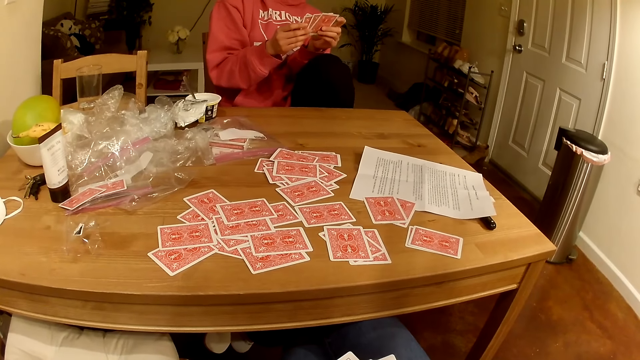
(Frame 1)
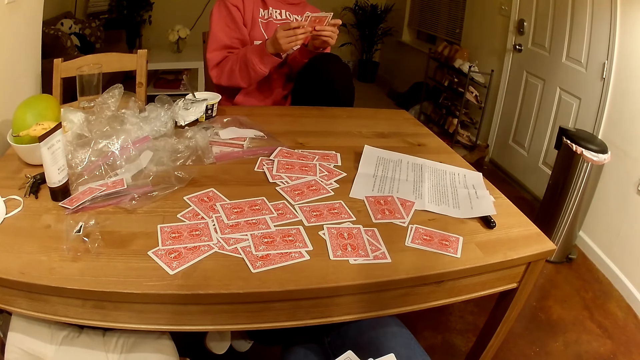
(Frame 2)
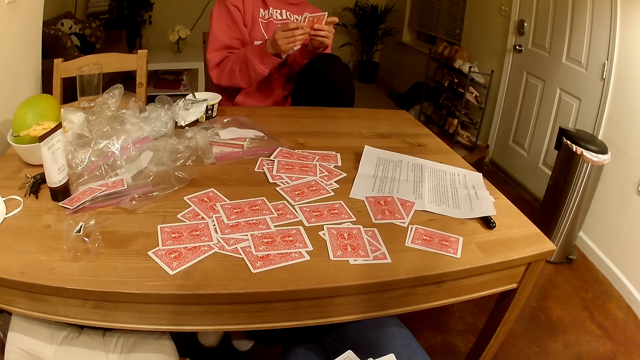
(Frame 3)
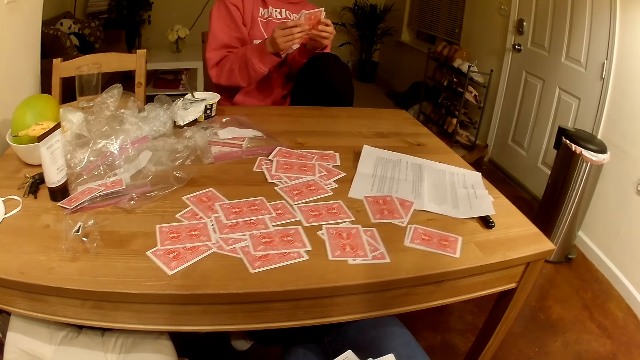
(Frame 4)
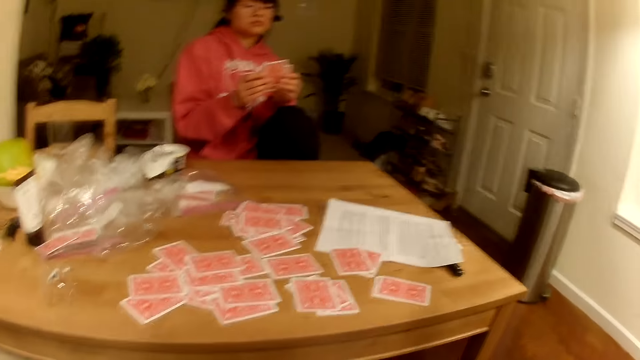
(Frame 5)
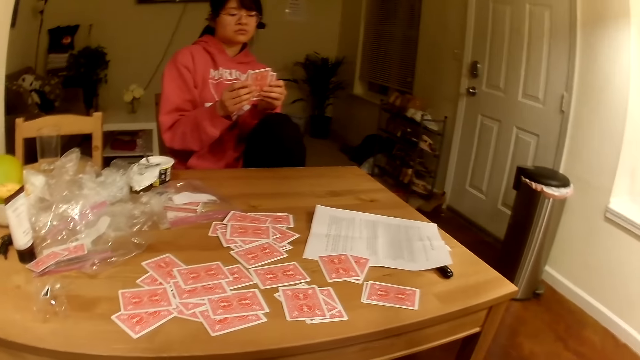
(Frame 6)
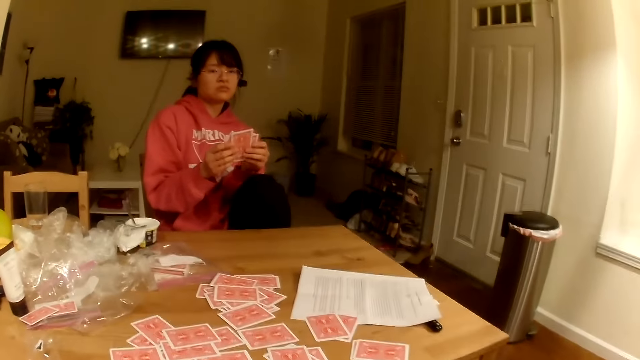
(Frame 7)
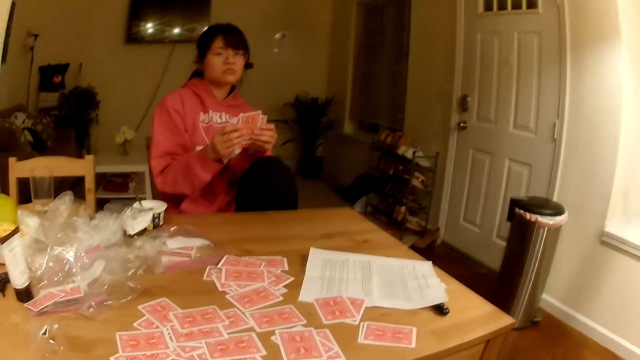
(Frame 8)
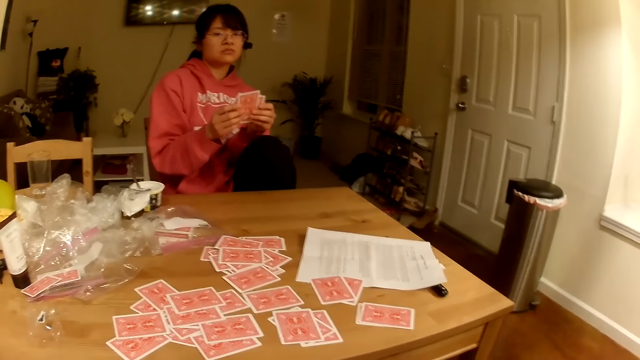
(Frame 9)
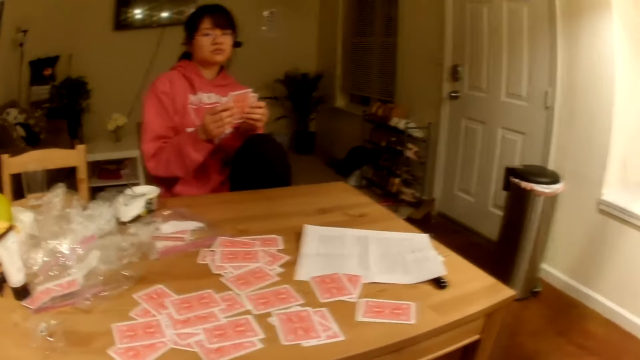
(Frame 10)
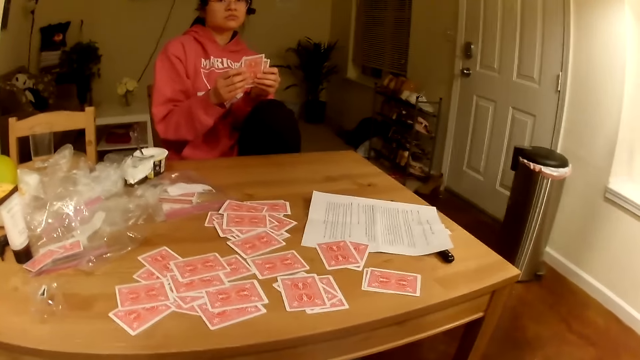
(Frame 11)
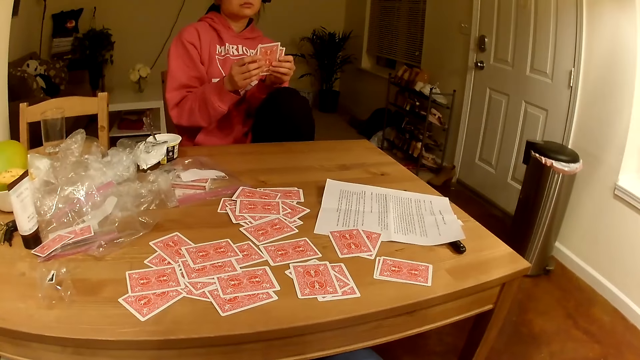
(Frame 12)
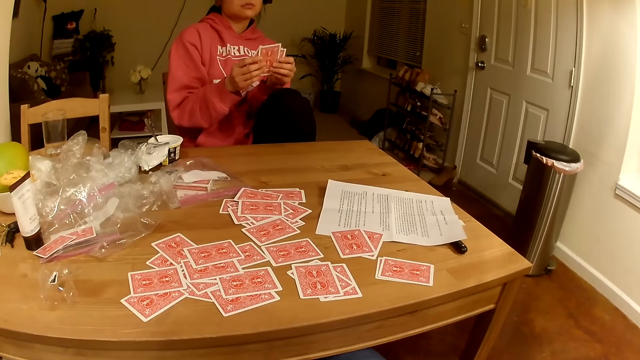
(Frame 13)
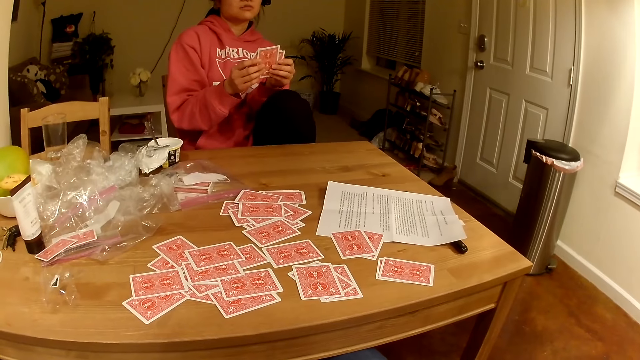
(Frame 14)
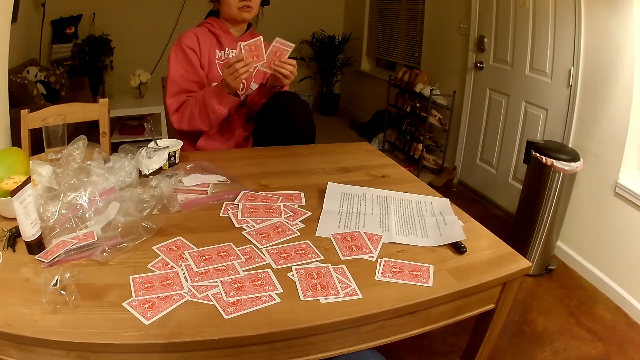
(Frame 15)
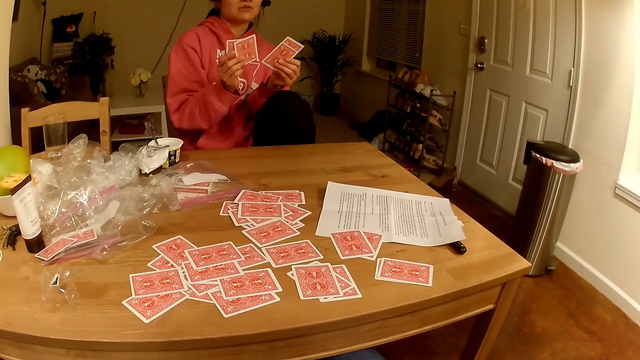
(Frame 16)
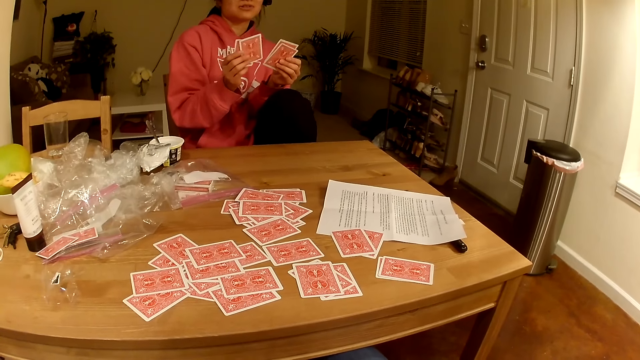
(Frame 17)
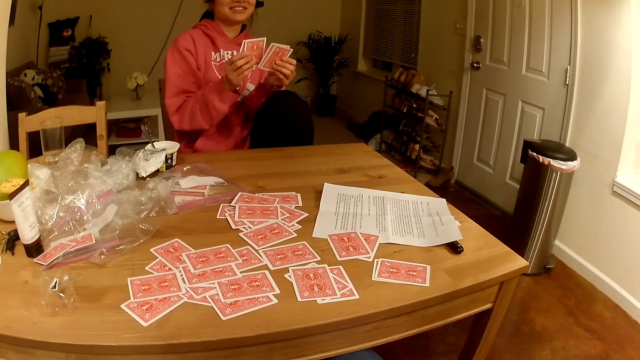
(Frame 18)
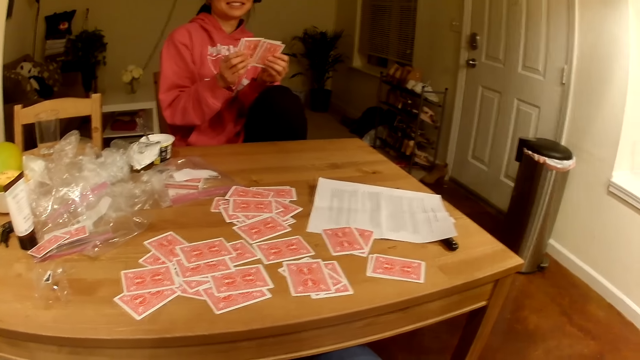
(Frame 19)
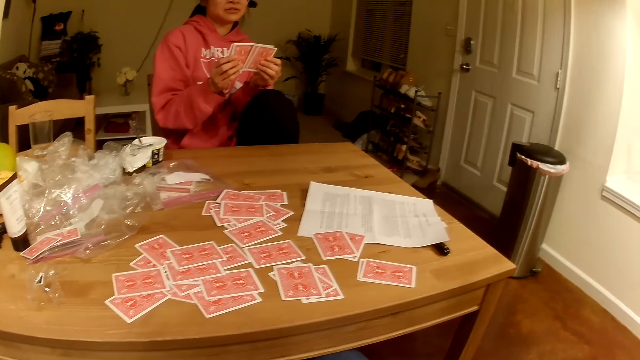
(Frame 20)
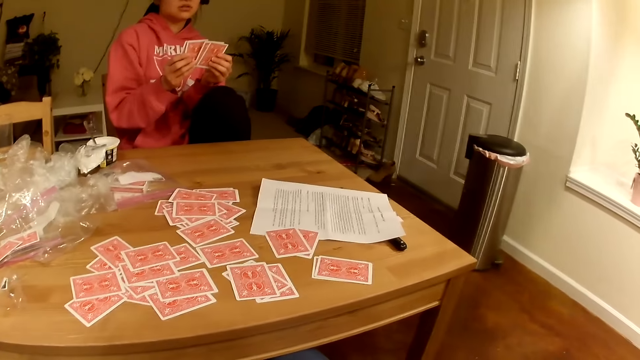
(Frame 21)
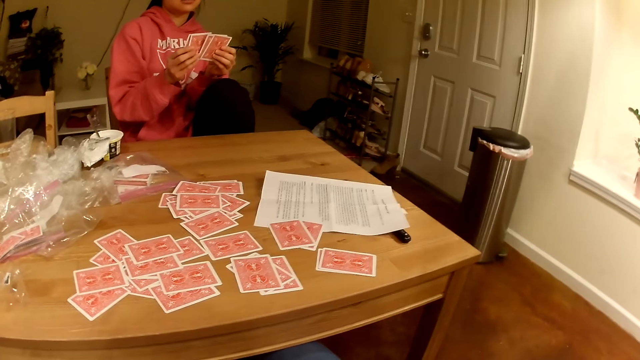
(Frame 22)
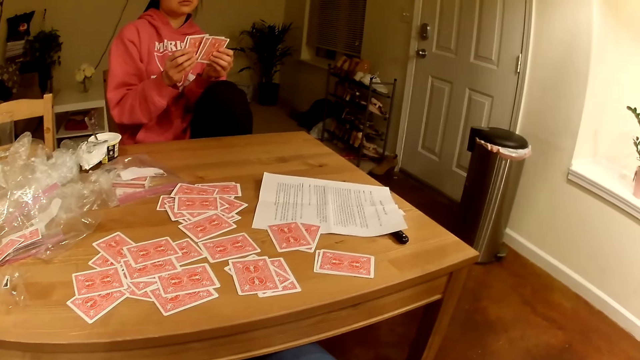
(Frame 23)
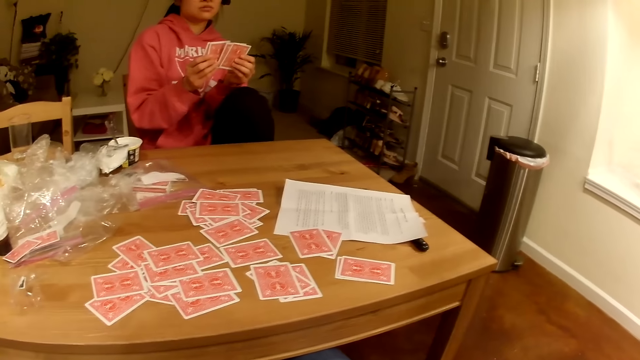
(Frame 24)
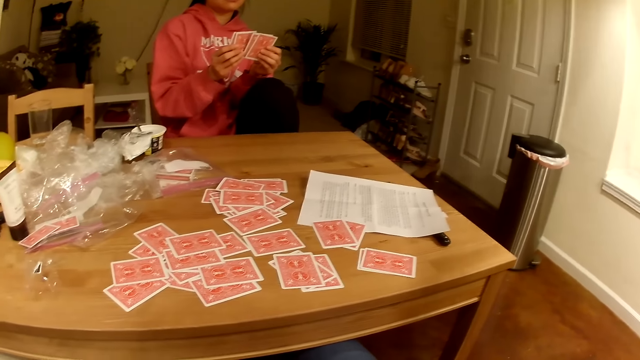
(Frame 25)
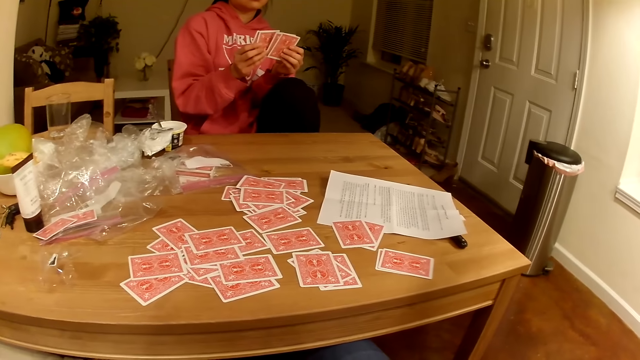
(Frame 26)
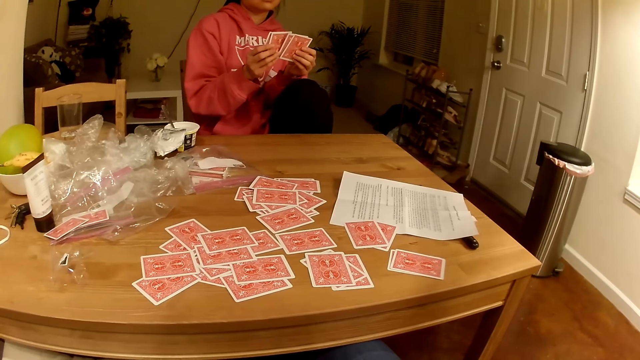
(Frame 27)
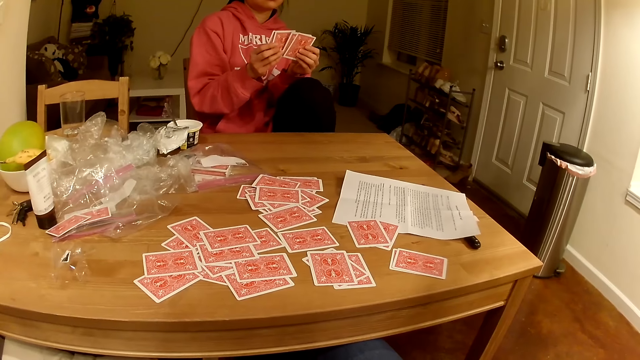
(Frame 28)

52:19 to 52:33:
The camera wearer talks to a woman. They stare at the table.

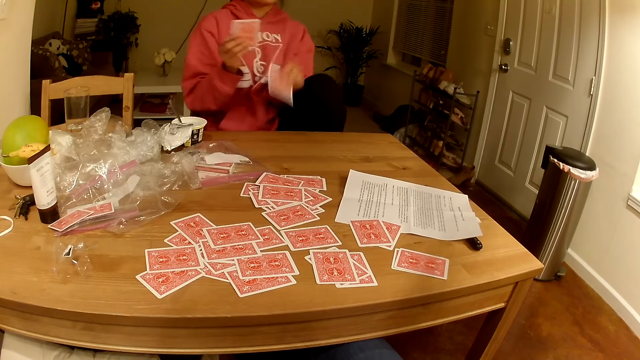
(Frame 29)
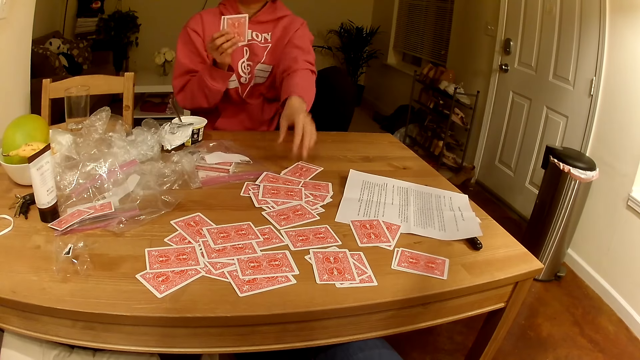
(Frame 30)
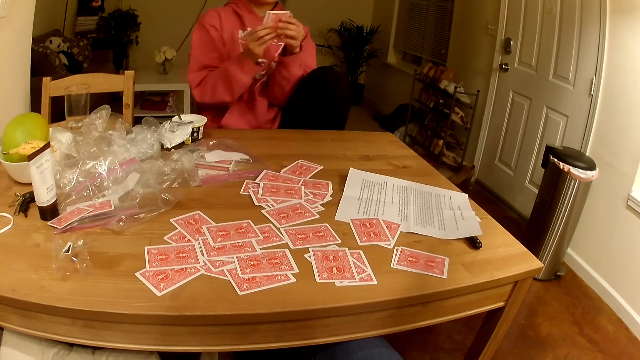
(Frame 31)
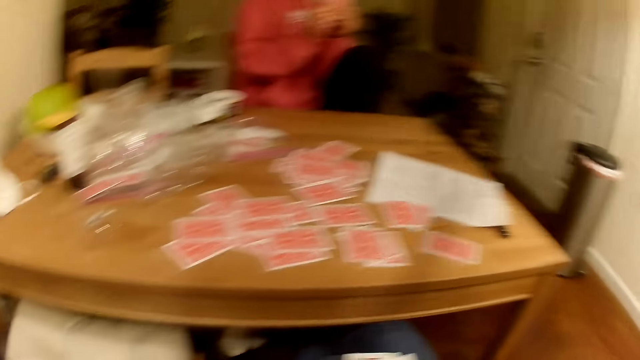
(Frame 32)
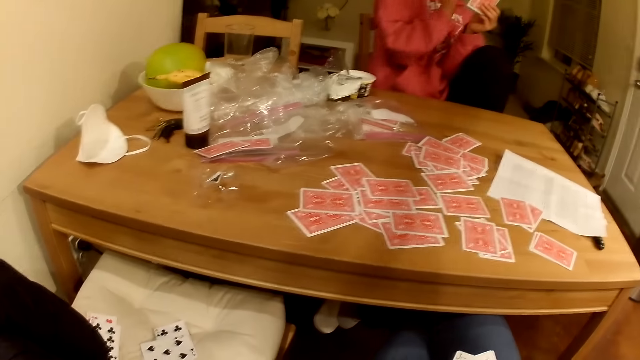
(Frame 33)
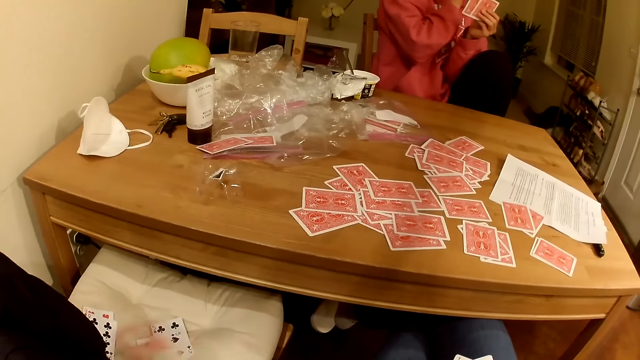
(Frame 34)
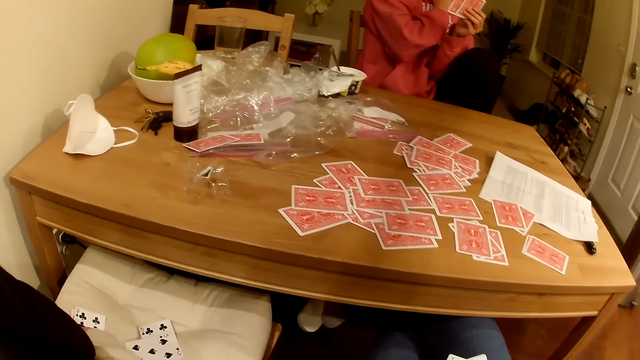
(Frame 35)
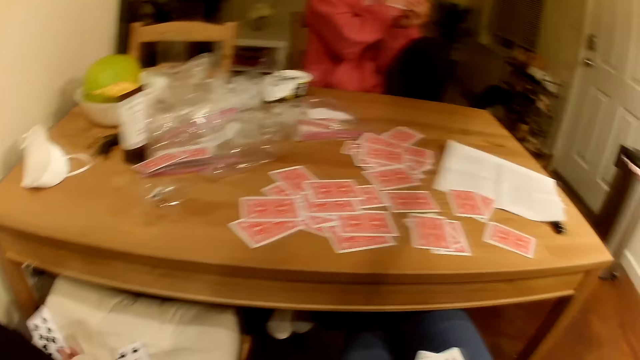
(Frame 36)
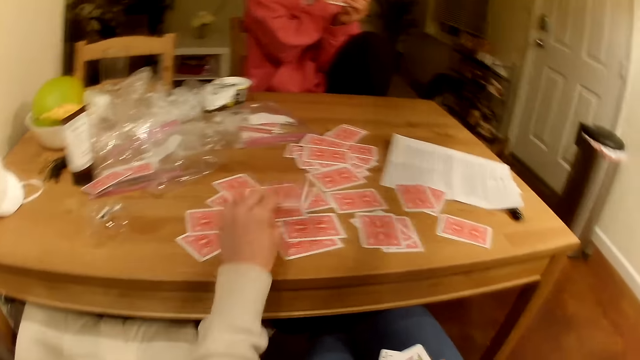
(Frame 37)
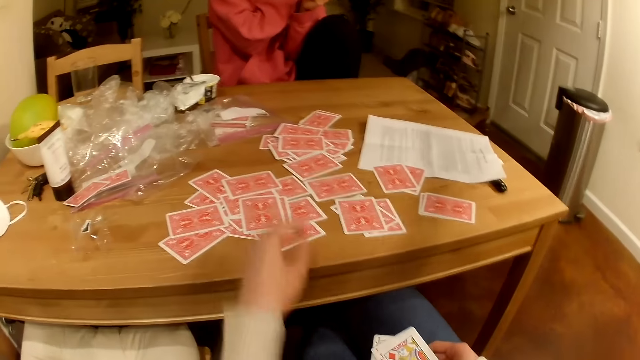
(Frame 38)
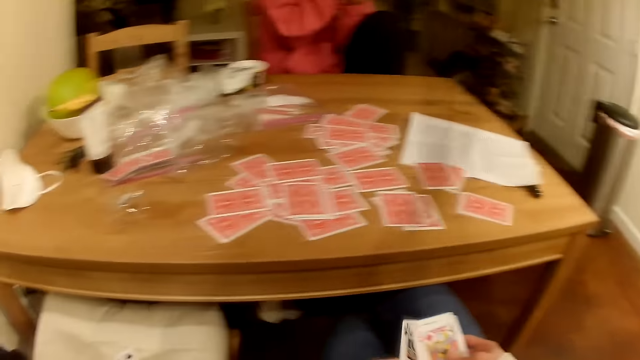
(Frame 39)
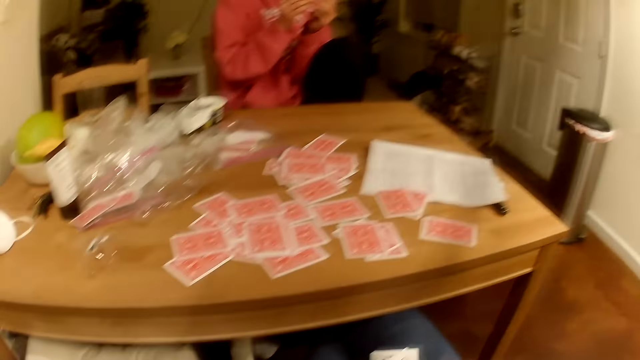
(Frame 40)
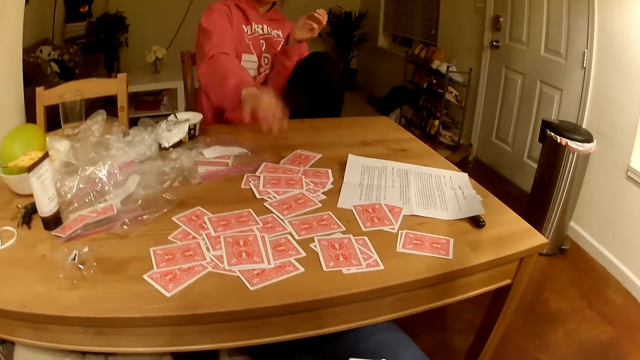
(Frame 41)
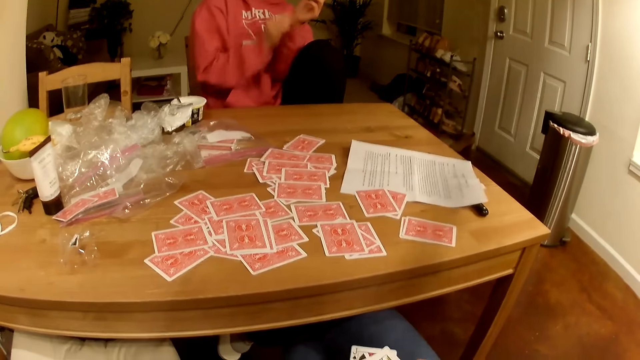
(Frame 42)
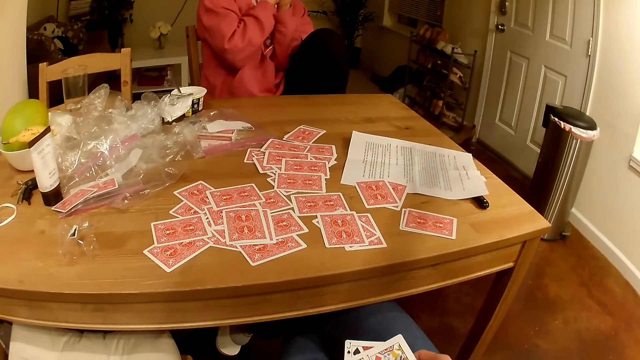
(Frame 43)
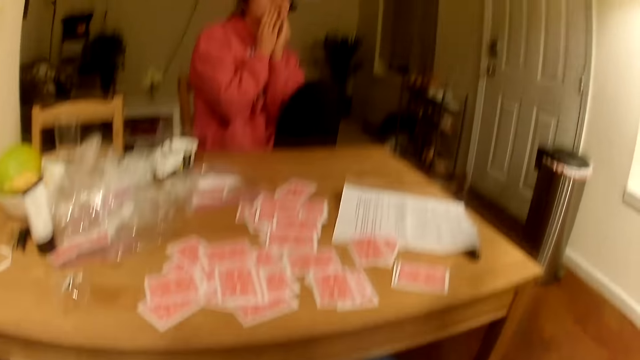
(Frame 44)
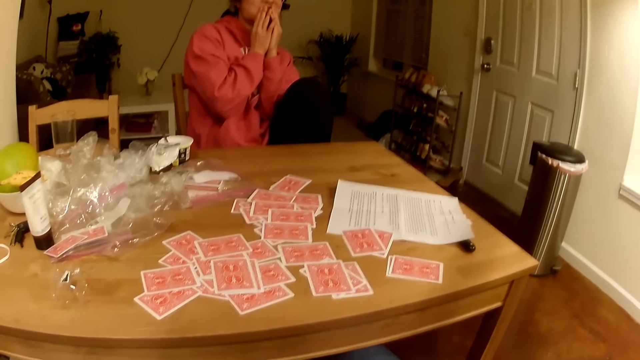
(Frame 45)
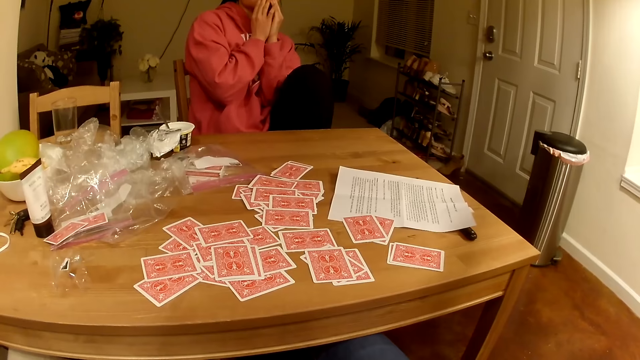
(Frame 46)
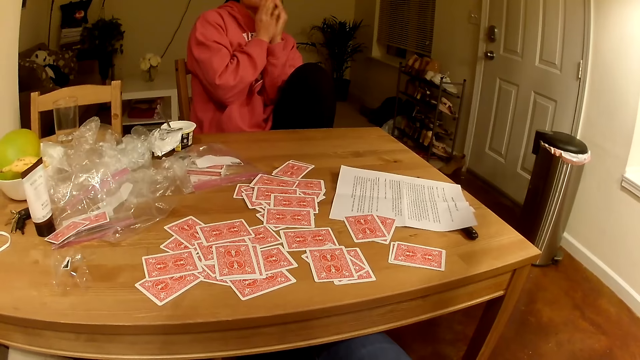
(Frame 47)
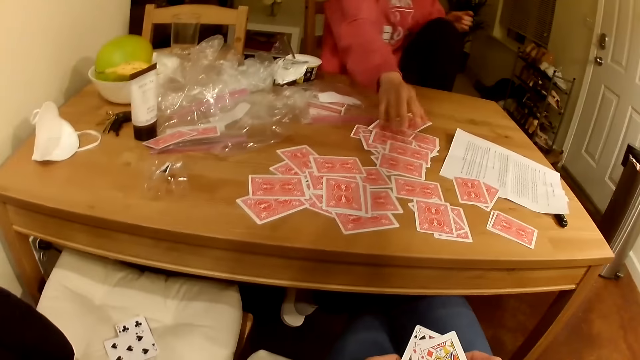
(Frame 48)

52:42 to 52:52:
A woman moves the cards to the table. The woman talks to the camera wearer and plays a card game with the camera wearer. The camera wearer inspects the cards on the chair. They move the cards to the table. They take the cards. They talk to the woman. They stare at the table. The woman throws the cards on the table. The woman talks to the camera wearer and plays a card game with the camera wearer. The camera wearer interacts with the woman.
